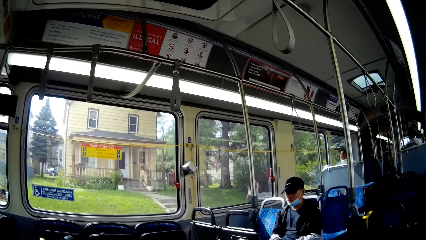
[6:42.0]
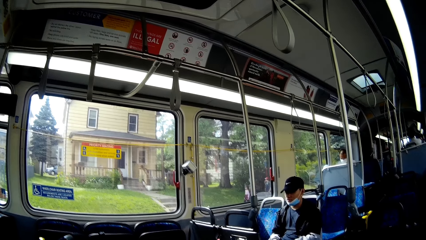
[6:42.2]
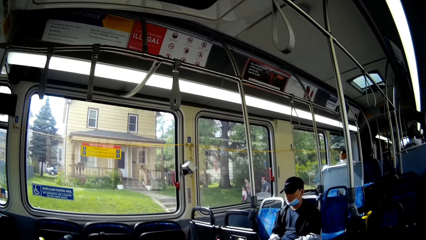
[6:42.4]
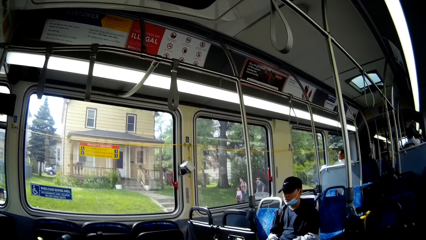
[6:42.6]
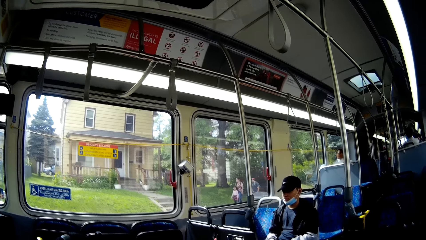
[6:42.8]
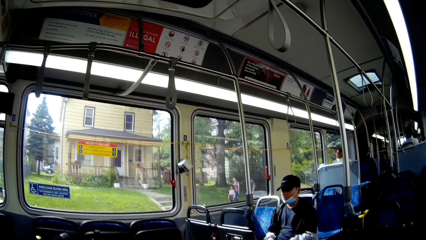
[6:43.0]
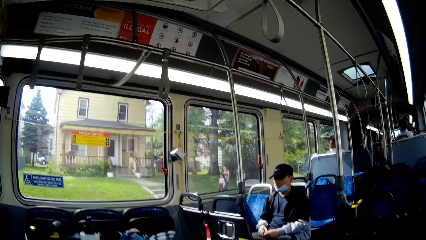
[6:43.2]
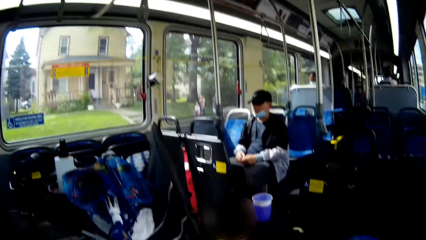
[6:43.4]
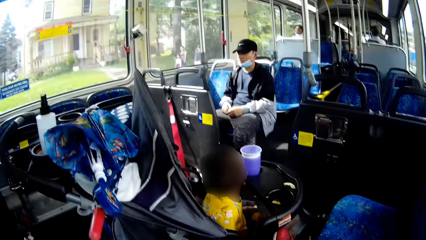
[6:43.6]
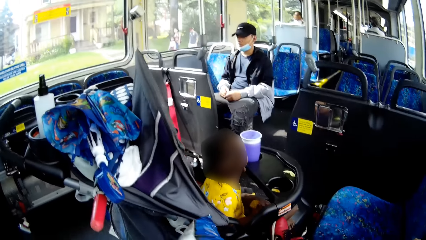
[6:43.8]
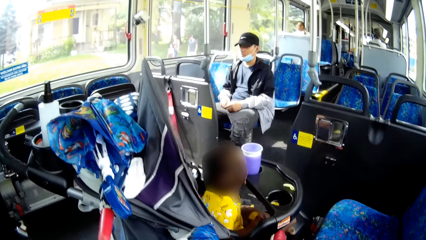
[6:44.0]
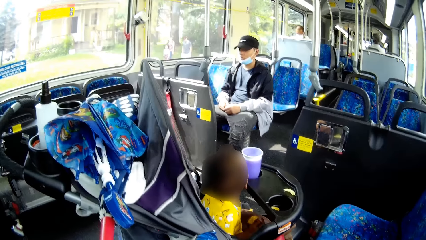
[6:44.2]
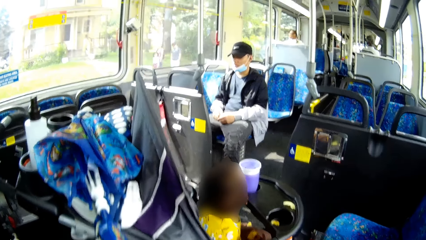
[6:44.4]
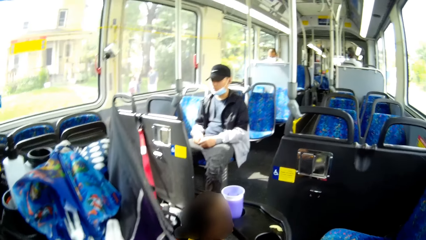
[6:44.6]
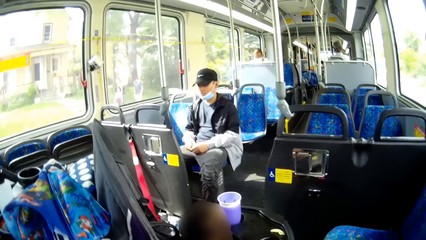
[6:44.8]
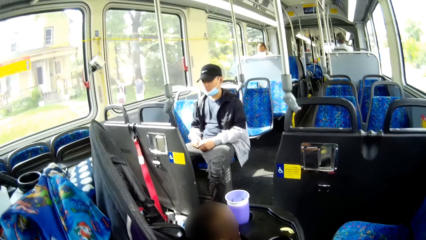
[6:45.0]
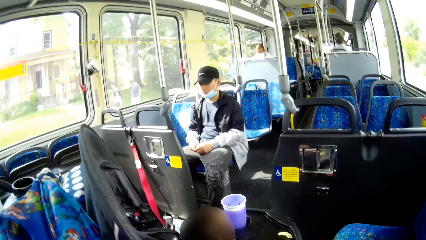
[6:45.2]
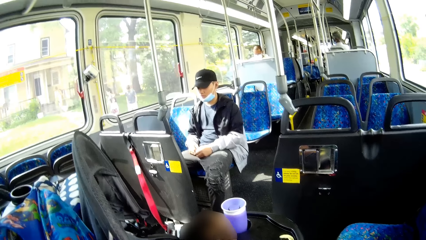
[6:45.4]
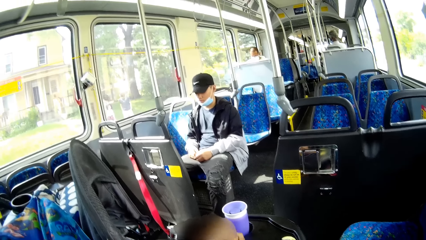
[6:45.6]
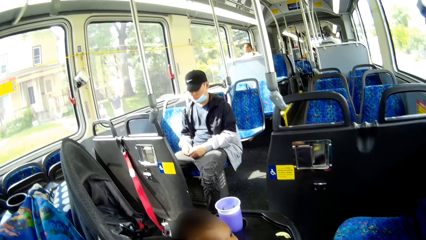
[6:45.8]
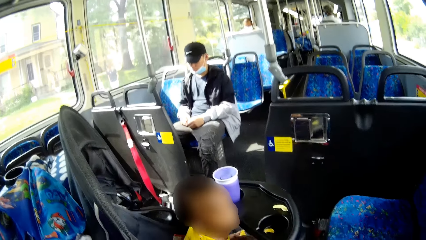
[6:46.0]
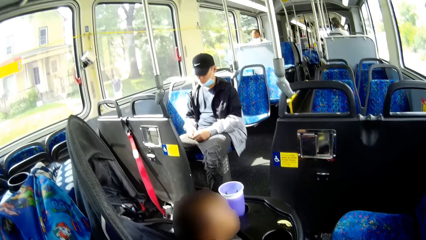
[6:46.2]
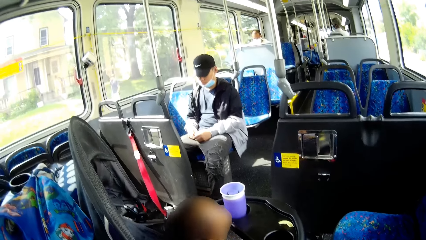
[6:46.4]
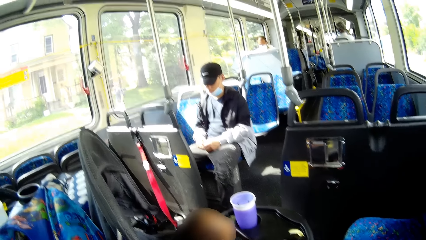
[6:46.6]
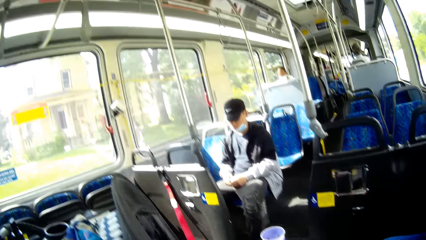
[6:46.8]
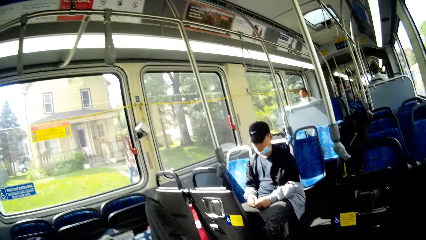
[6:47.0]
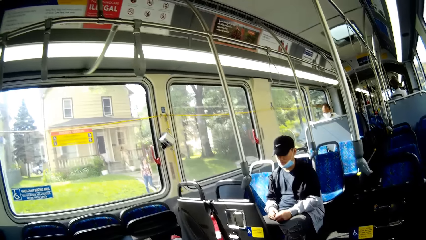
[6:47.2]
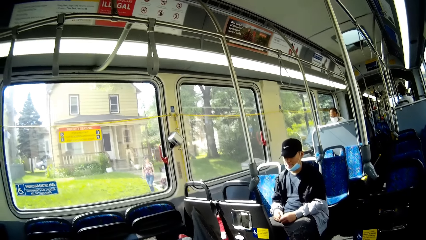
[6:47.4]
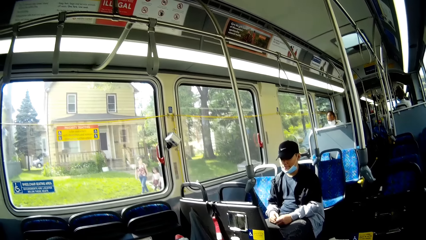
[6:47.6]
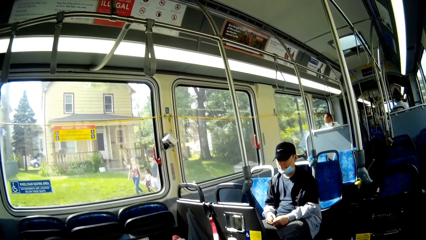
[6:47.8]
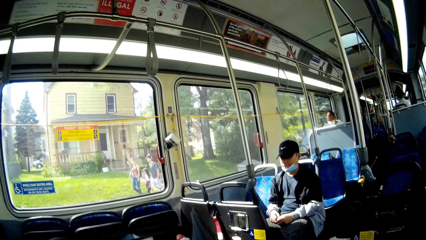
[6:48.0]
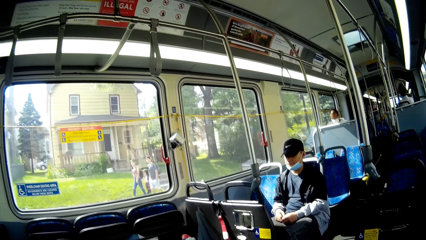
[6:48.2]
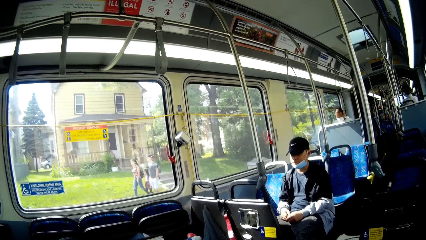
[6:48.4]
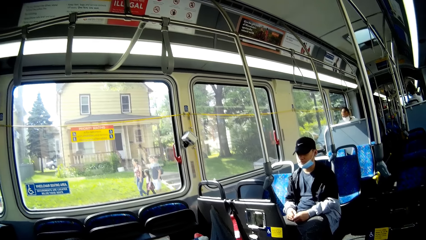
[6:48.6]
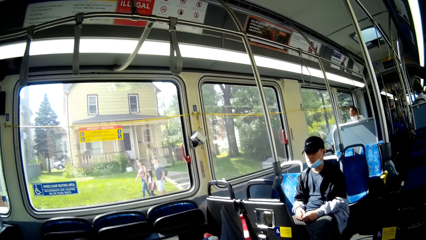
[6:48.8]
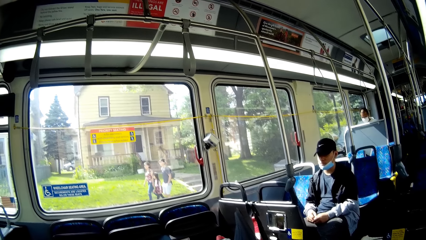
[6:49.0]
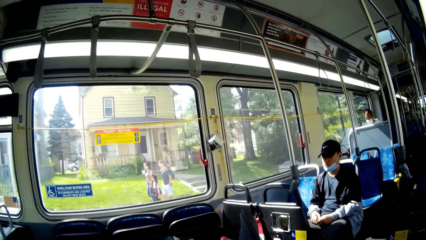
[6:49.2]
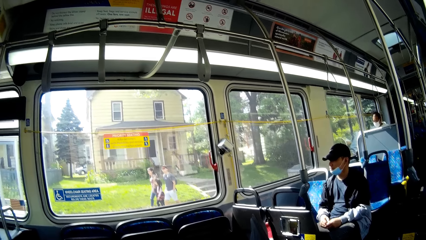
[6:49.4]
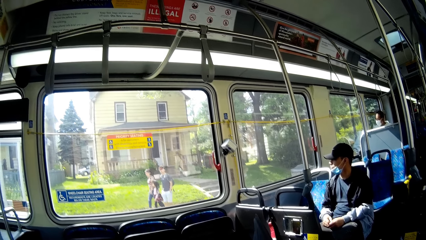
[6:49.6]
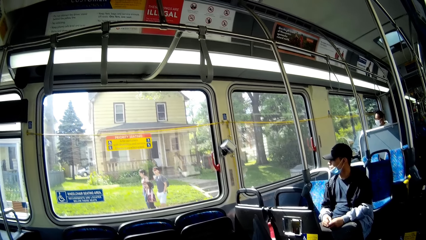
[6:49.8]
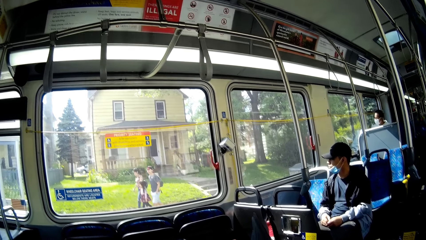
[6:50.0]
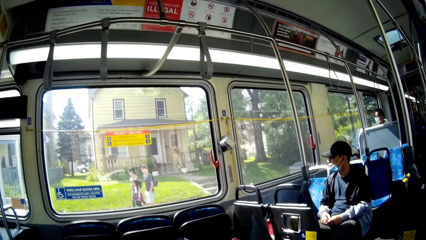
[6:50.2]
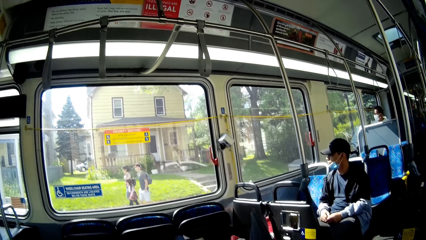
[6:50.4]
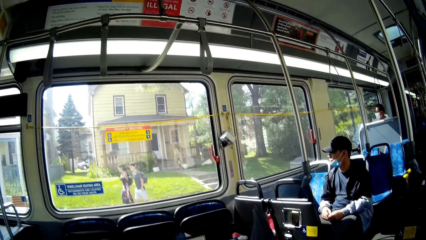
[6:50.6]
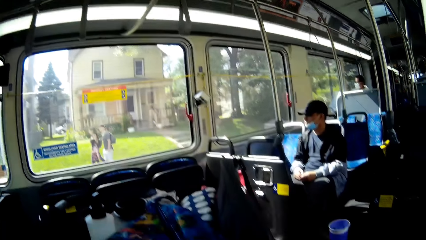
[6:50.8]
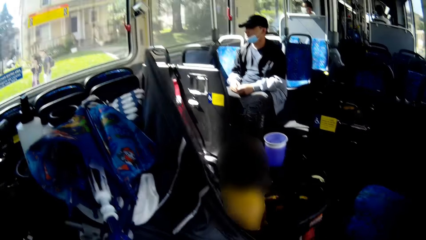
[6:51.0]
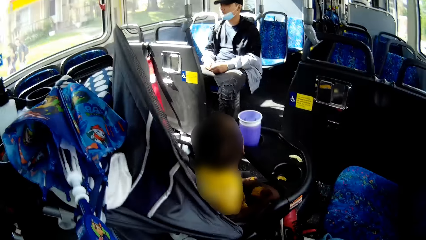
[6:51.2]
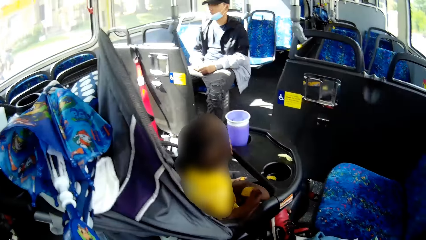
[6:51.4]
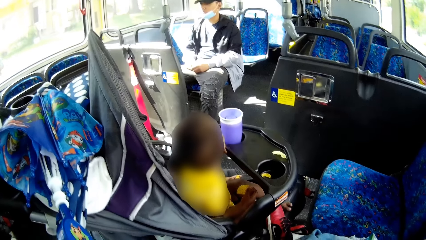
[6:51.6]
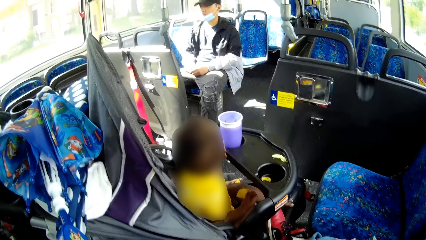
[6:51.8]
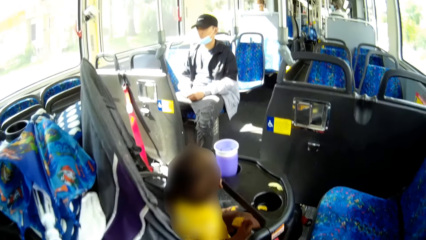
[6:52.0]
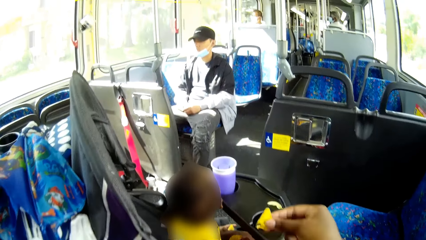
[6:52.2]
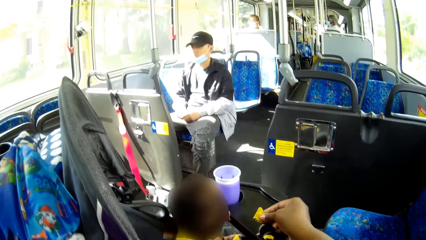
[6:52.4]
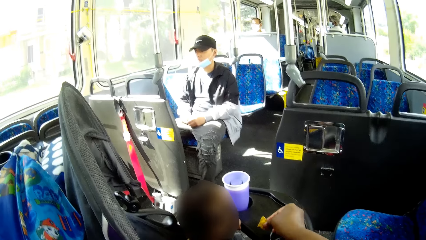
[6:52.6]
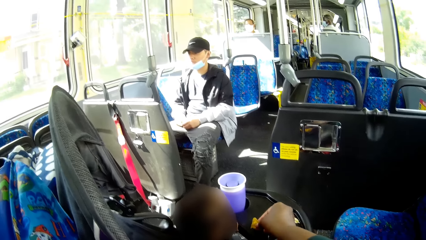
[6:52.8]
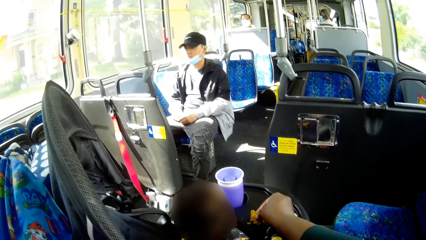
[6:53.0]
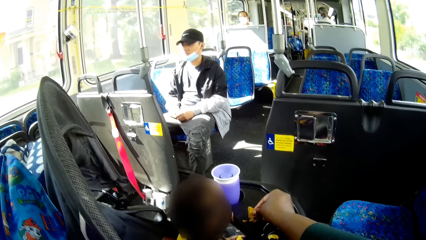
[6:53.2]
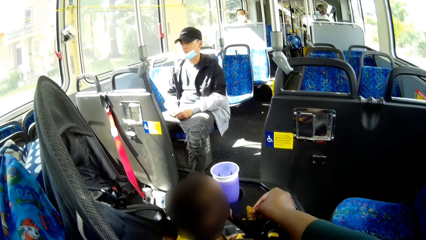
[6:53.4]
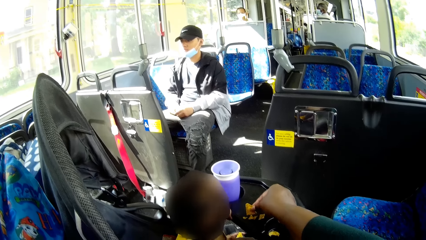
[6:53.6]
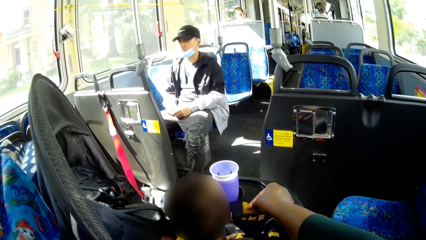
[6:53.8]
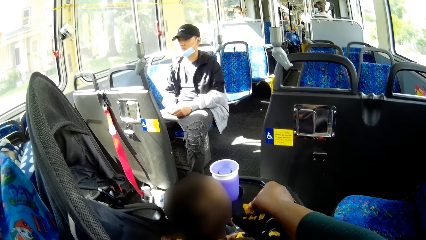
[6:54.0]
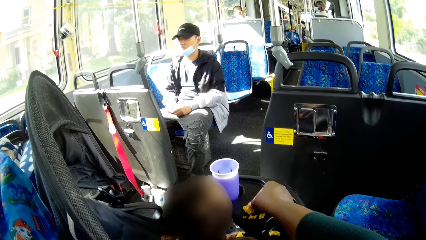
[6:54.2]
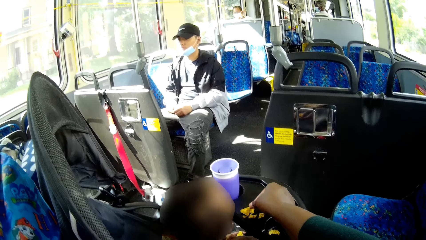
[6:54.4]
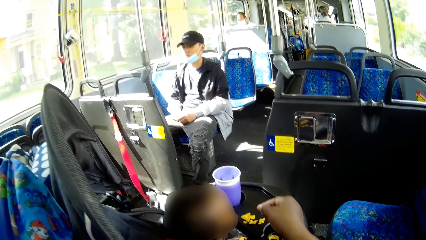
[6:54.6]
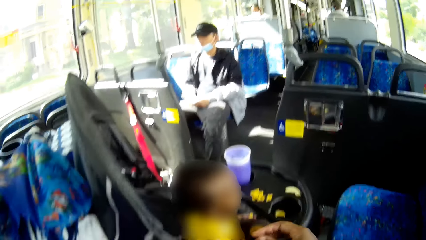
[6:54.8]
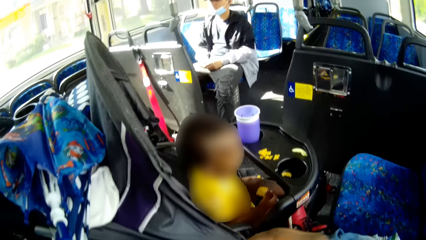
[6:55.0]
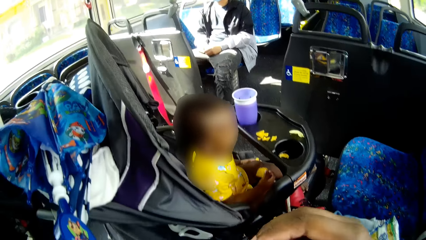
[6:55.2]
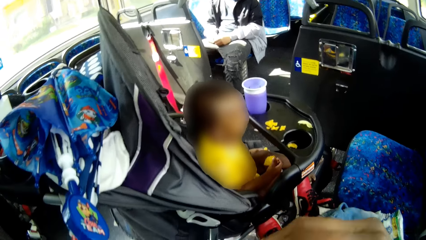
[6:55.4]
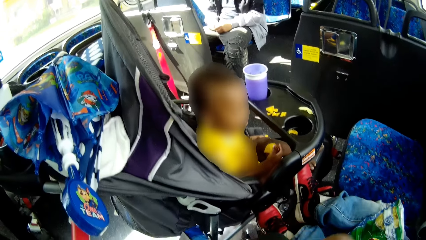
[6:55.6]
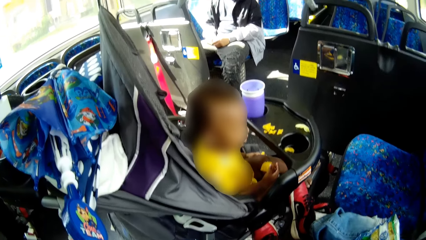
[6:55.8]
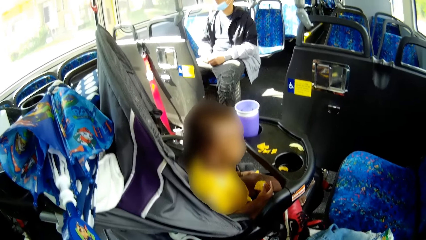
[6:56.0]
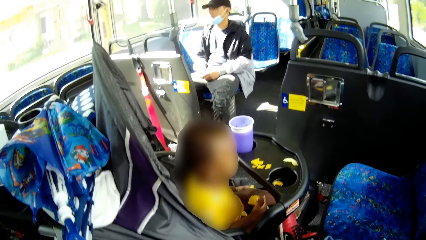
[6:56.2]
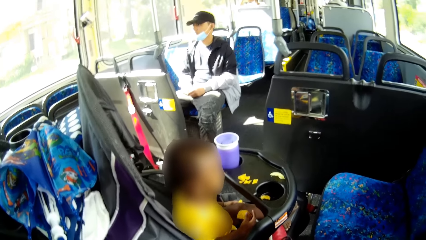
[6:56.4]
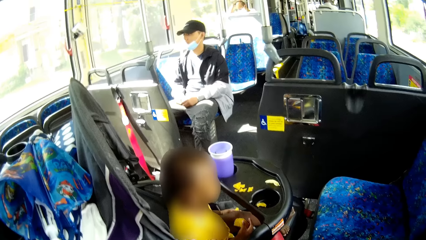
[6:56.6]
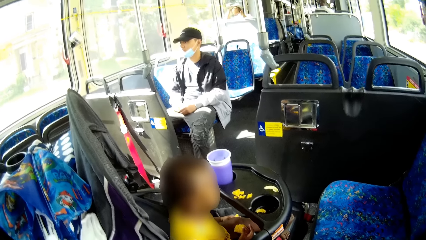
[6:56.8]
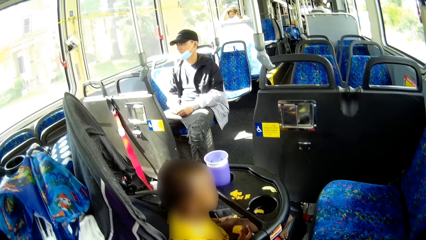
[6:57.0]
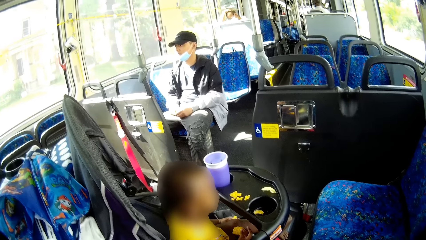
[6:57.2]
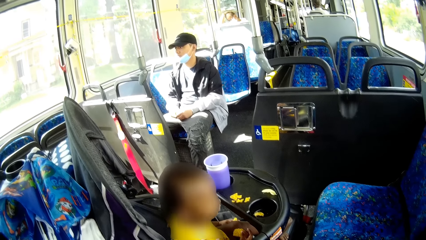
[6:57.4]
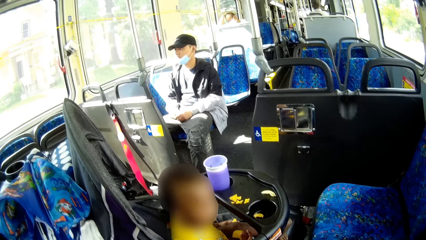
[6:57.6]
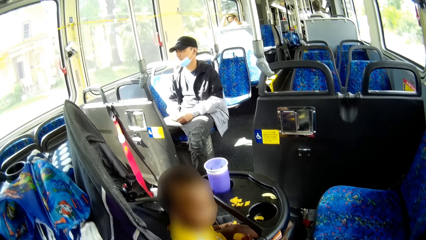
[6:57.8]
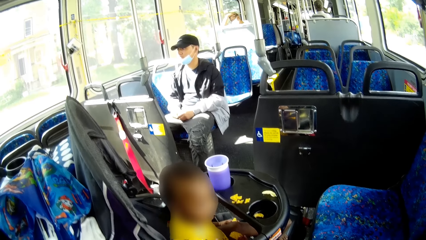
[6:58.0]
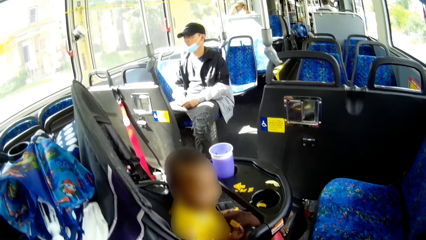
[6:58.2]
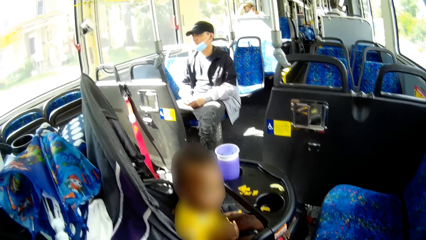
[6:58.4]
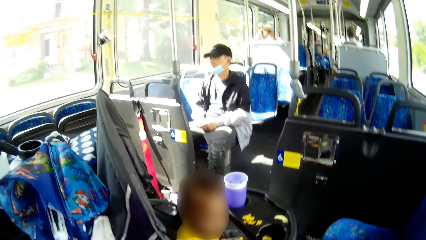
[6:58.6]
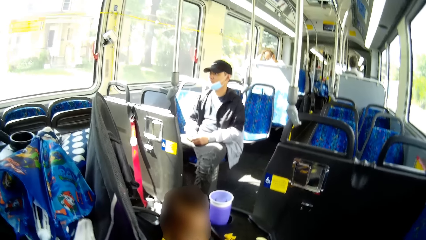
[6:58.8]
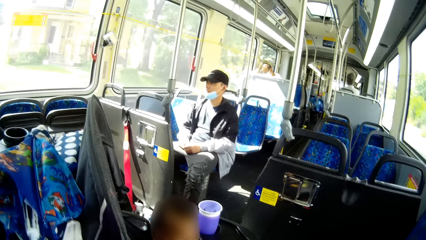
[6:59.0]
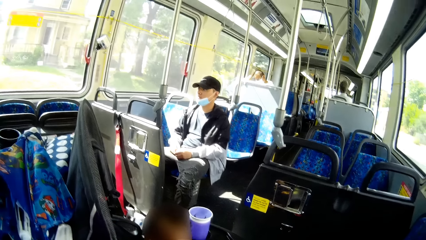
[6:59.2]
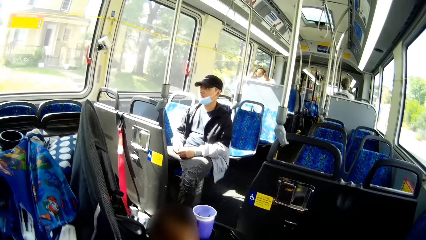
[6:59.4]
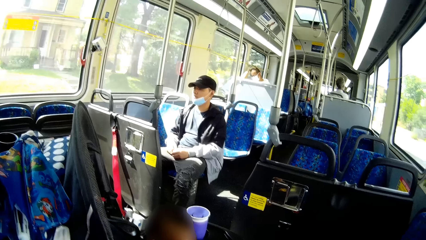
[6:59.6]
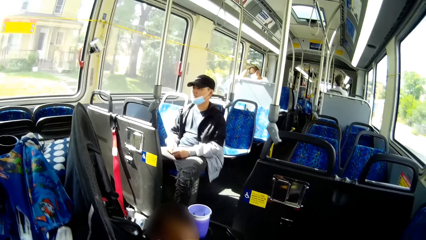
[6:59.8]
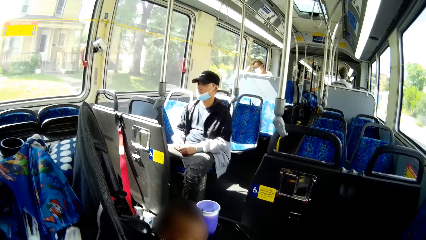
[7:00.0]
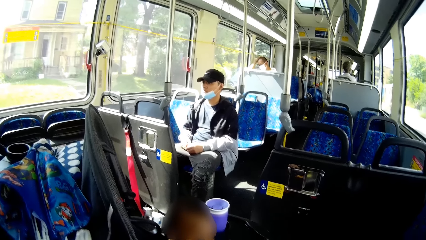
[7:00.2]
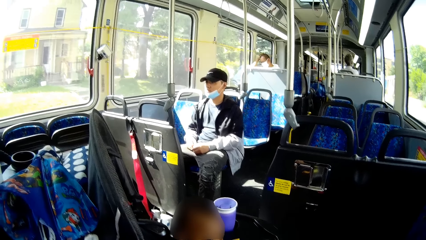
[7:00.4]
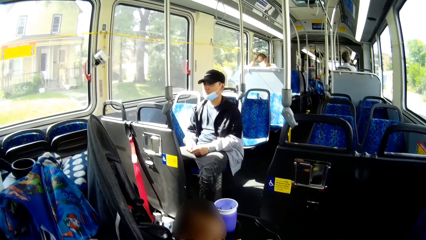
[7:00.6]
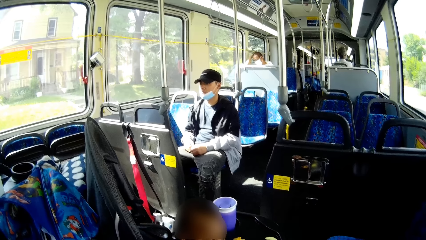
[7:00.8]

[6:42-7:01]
The camera wearer holds a potato chip pack in her left hand. She drops a snack on the table. She puts a potato chip on a toddler car with her right hand. She moves the hand.
